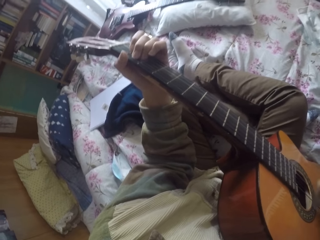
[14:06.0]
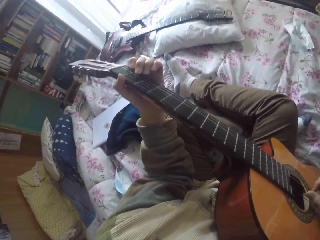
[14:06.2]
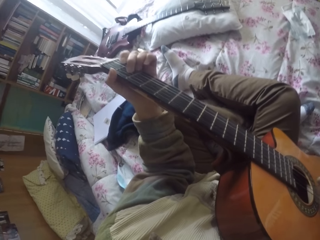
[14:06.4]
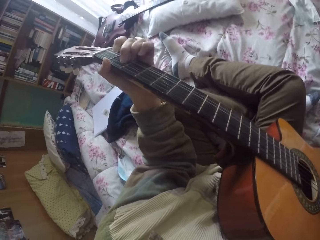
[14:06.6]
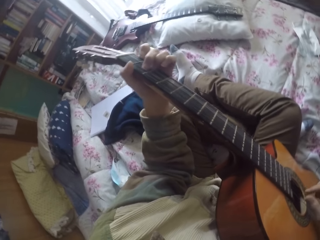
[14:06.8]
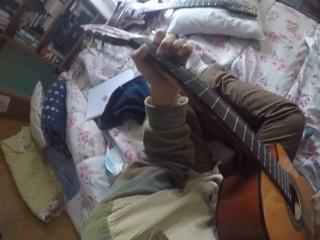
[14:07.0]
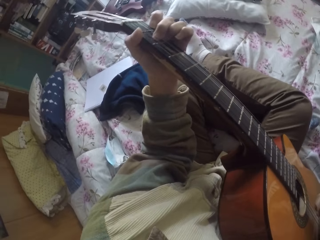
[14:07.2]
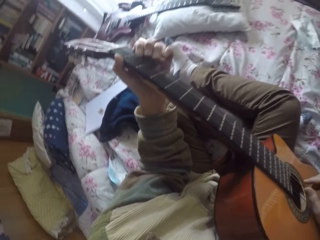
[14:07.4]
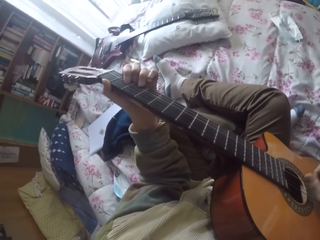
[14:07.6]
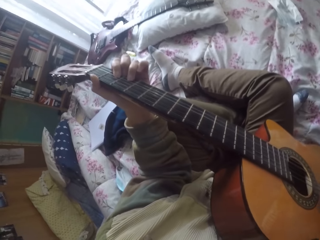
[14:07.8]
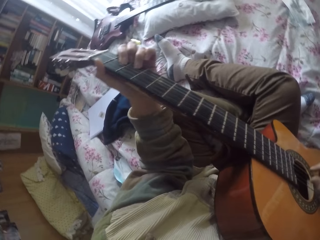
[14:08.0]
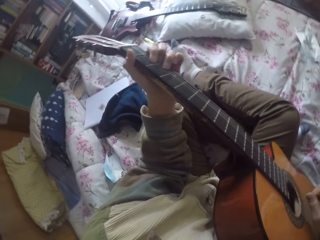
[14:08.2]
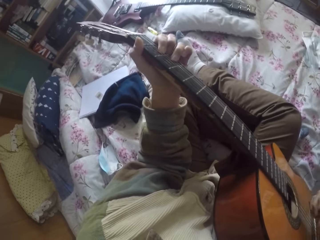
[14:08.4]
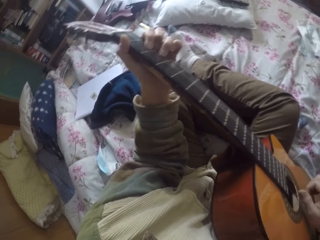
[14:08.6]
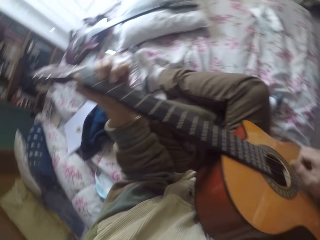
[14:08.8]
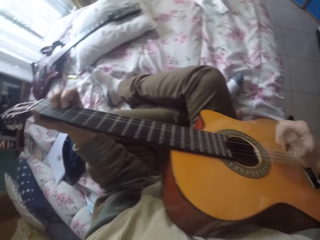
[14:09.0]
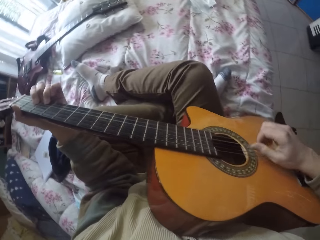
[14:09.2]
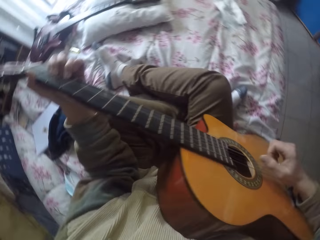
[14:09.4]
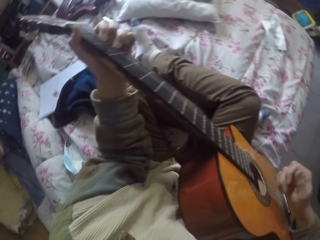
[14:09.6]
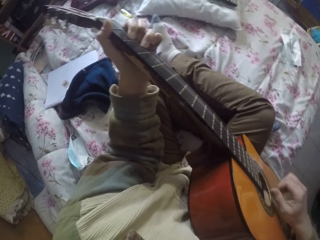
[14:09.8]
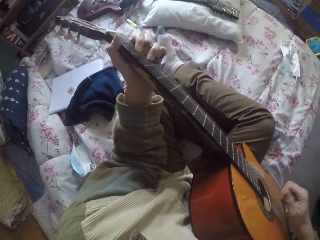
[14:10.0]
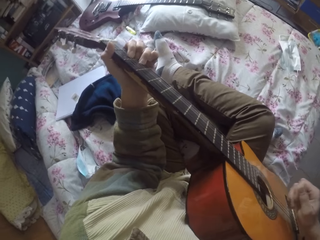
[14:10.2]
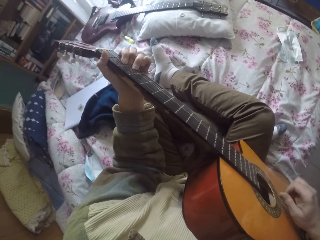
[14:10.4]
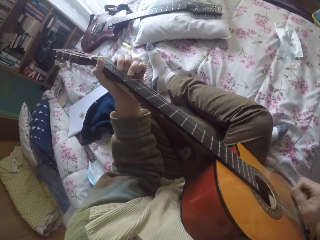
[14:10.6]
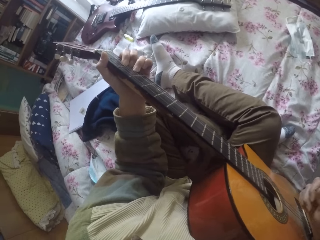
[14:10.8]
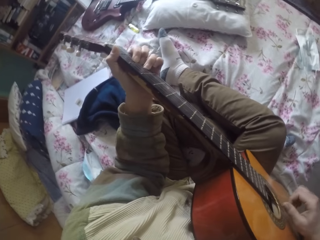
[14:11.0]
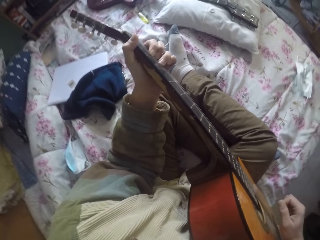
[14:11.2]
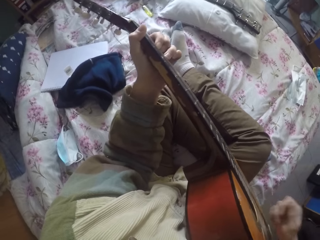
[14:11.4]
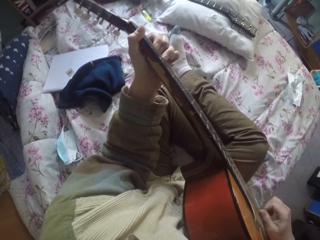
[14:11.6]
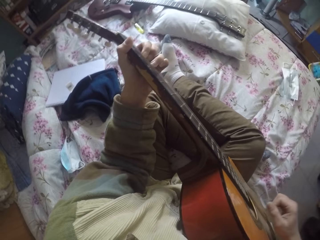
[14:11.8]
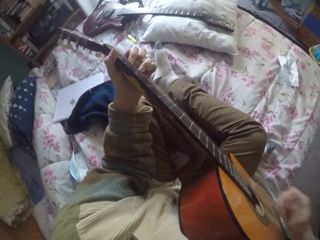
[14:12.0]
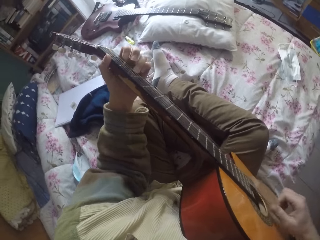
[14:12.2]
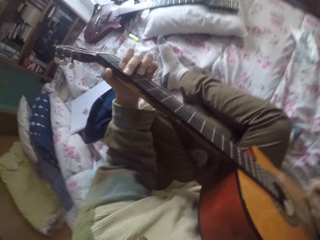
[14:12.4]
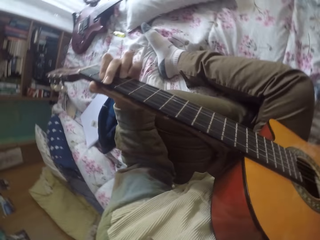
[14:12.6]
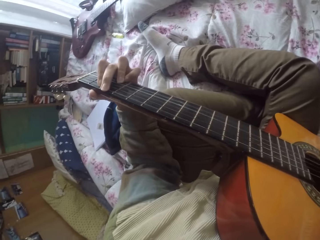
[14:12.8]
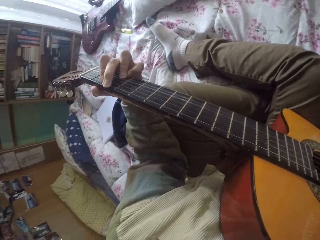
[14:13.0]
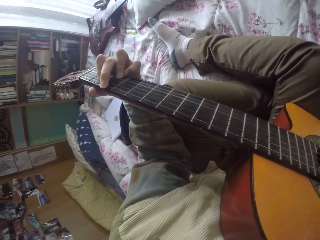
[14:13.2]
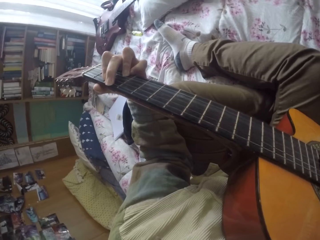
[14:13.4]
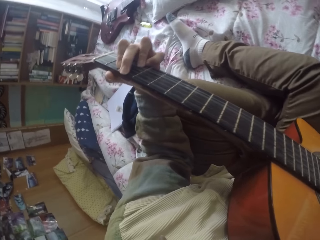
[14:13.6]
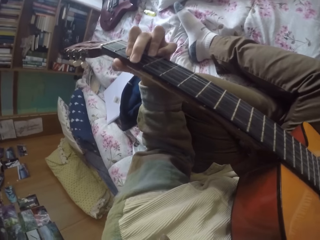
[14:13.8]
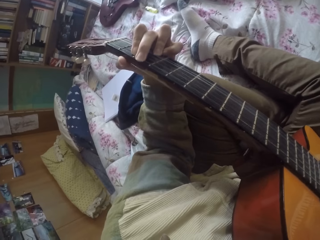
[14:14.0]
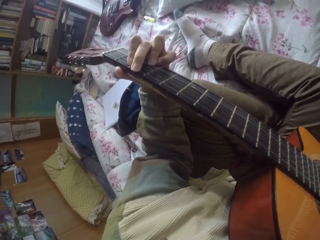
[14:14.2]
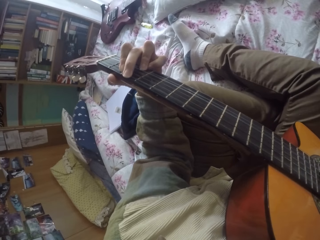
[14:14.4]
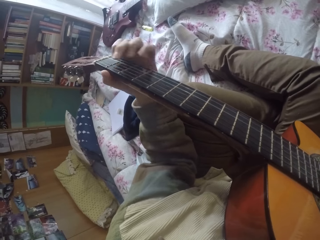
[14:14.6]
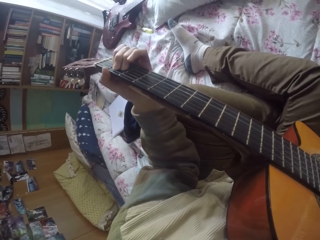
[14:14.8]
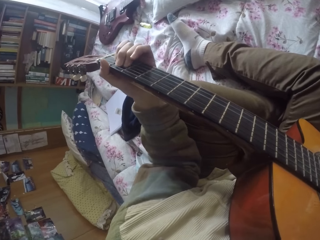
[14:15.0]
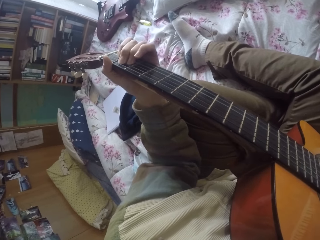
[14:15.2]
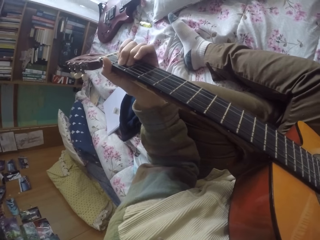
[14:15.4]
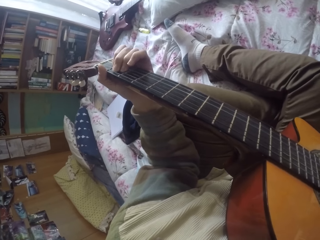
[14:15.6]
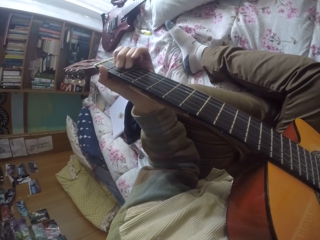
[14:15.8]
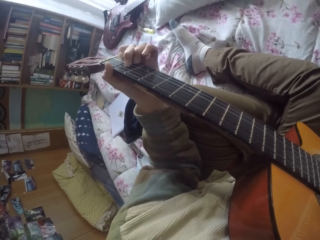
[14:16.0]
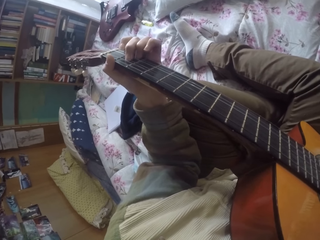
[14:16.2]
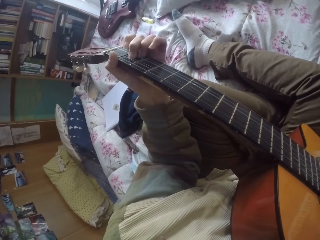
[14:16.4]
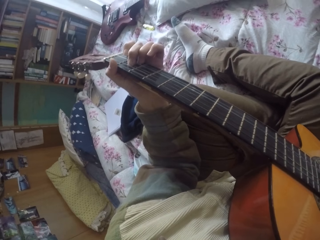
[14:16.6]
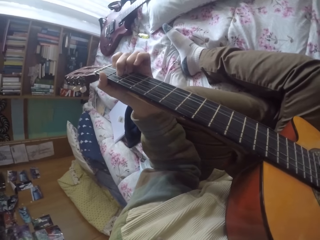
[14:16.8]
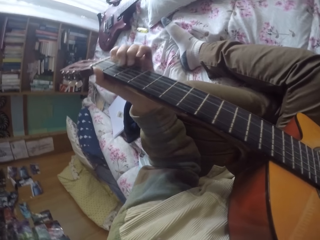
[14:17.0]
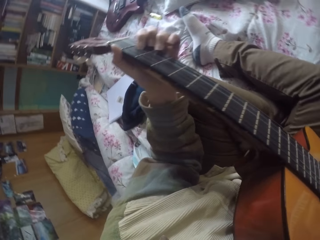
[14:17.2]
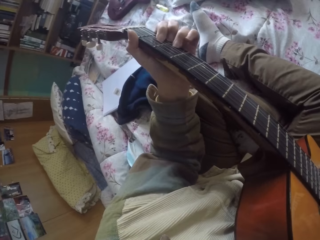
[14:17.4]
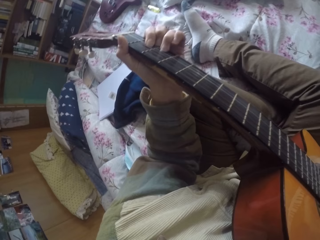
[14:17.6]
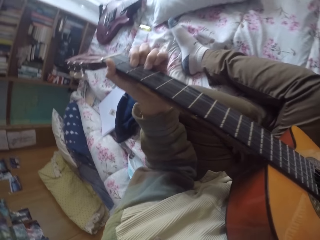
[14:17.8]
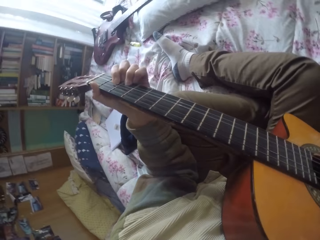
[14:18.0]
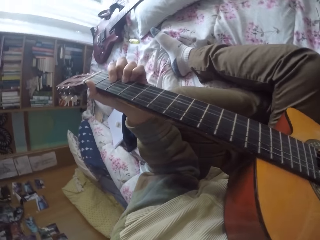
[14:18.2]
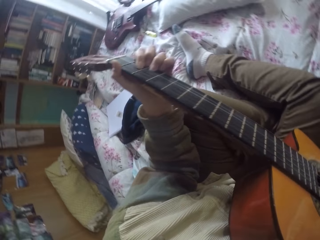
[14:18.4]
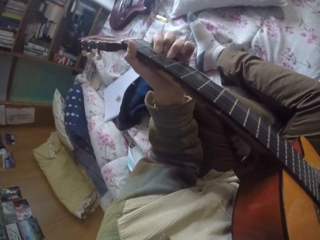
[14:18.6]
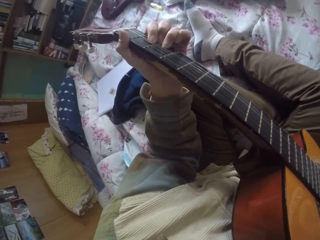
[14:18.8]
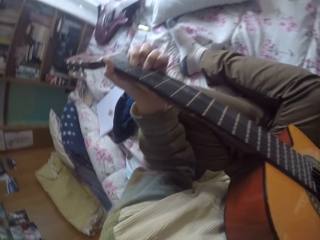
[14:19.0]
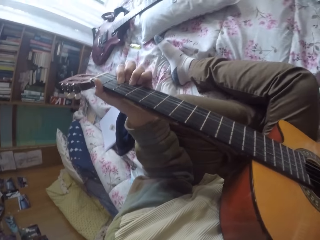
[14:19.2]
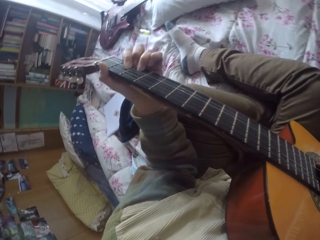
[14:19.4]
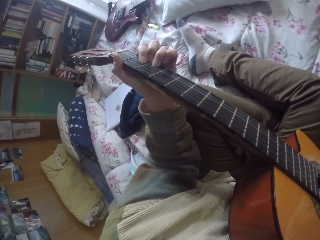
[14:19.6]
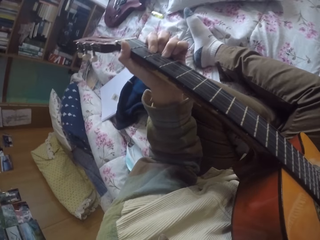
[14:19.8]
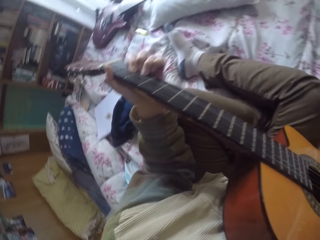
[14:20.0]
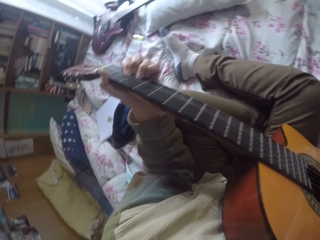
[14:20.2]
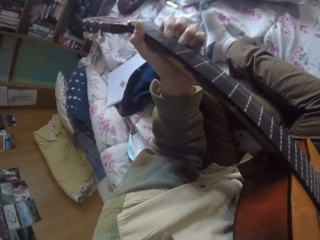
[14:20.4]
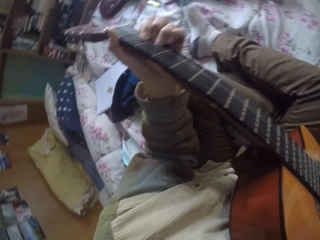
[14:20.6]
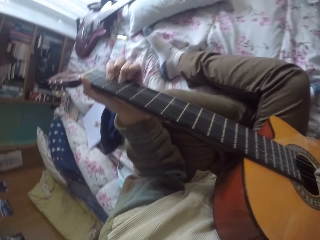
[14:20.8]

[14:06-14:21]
The camera wearer plays the guitar strings with the left hand. They play the guitar strings with the right hand. They play the guitar strings with the left hand.

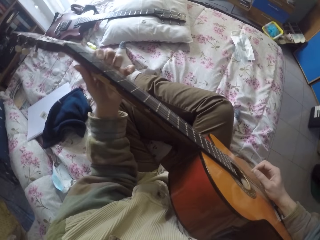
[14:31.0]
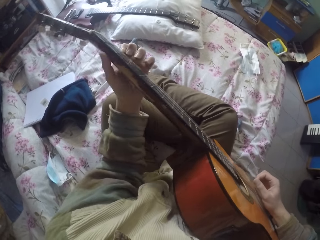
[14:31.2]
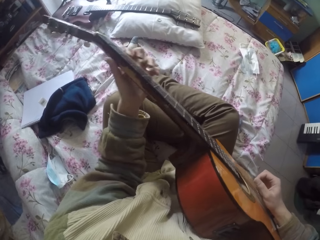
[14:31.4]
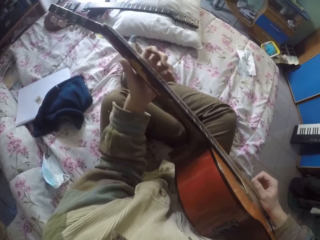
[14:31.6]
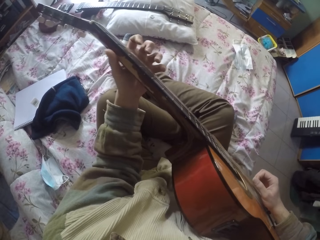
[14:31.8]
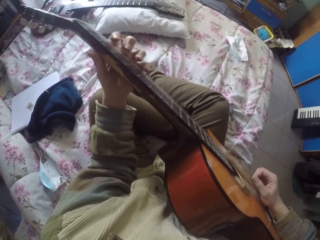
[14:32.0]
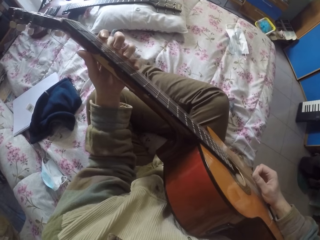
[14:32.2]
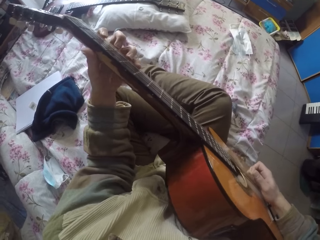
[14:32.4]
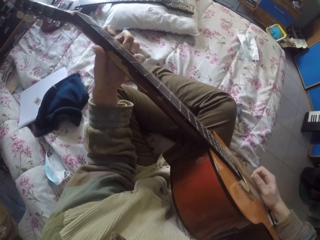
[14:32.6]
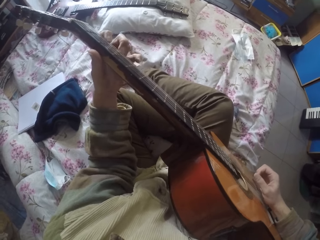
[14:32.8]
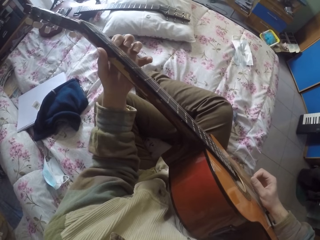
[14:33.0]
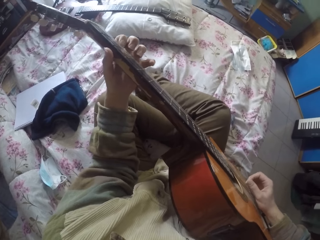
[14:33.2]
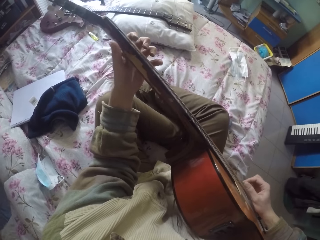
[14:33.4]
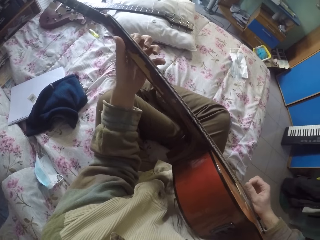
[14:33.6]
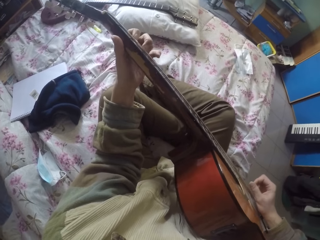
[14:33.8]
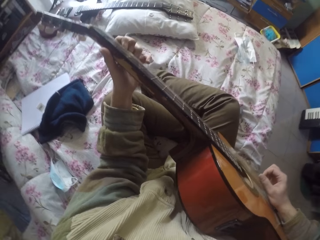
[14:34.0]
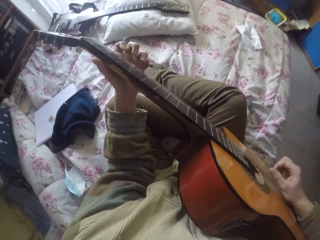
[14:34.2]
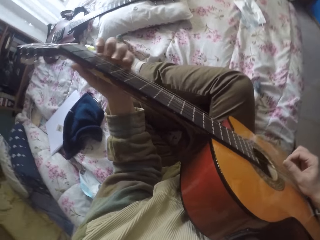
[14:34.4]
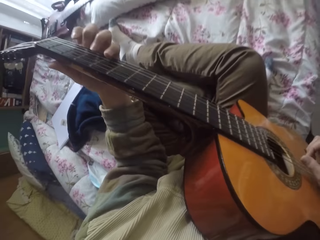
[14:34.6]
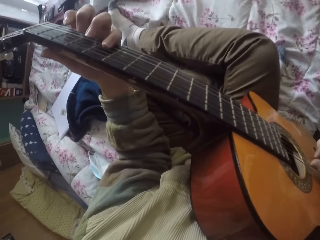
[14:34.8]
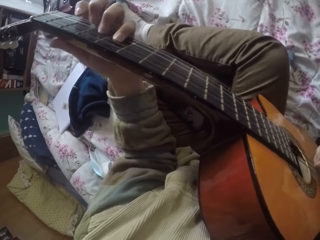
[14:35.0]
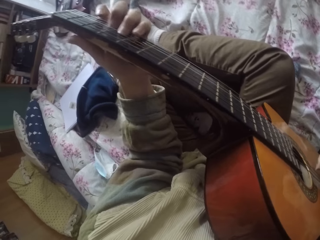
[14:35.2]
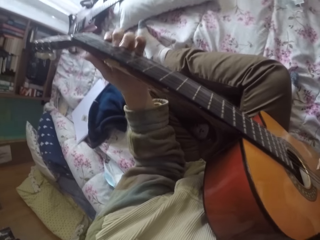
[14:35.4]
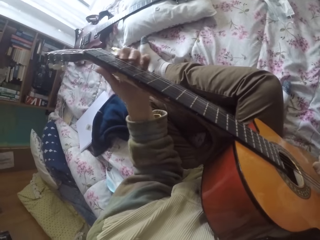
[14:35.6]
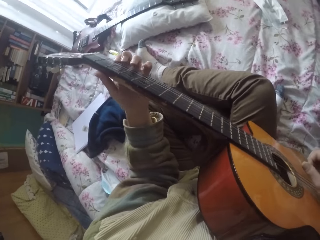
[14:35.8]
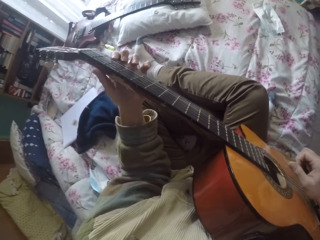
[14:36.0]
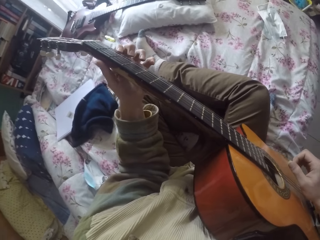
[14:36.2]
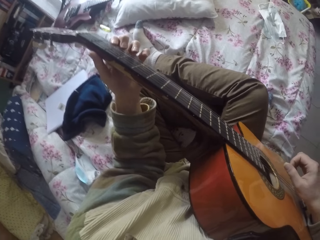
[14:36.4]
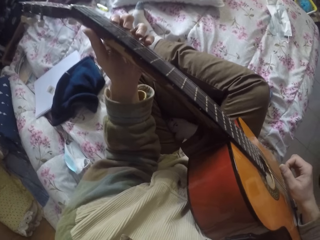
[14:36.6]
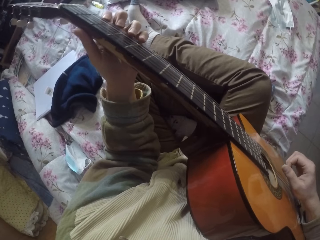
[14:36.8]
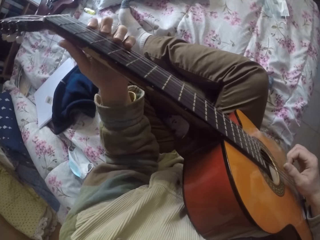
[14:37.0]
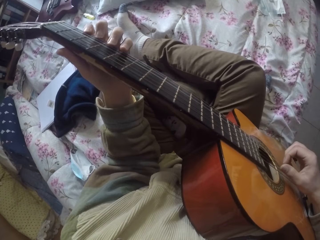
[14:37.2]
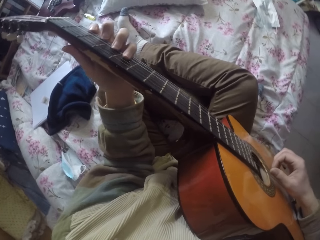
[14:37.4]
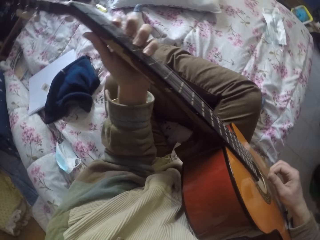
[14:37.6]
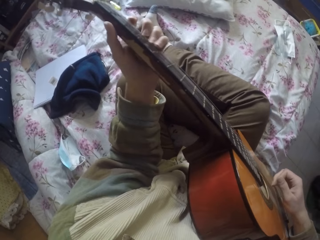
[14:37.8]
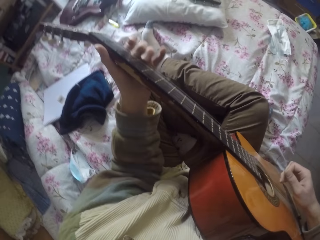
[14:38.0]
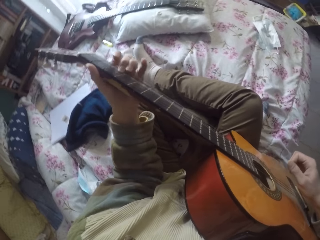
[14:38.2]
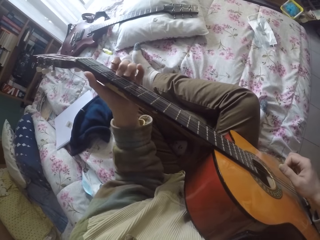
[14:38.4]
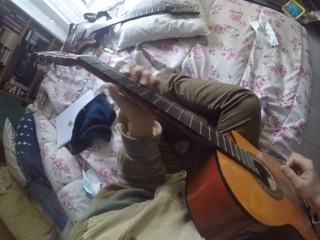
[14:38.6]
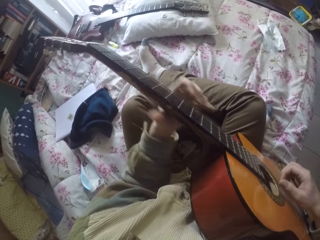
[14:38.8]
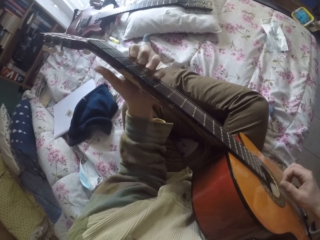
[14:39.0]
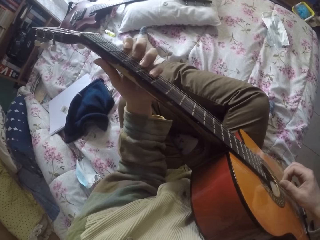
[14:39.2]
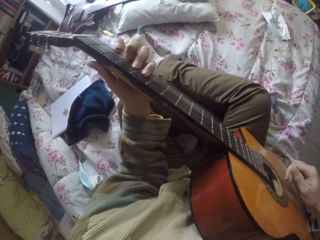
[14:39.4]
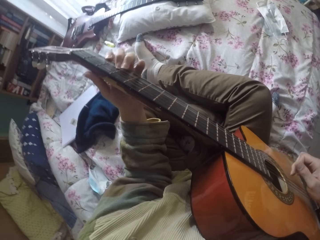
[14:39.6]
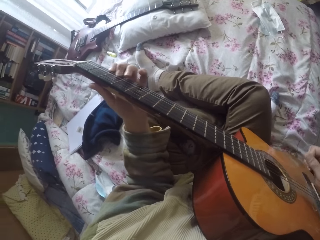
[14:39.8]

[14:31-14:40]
The camera wearer plays the guitar strings with the left hand.
